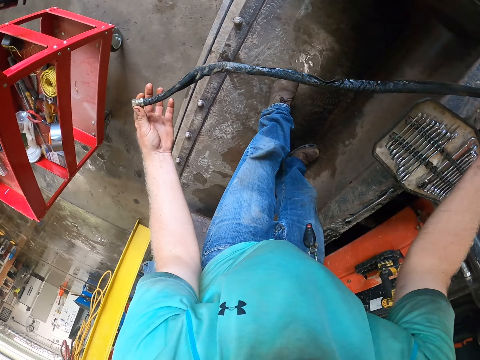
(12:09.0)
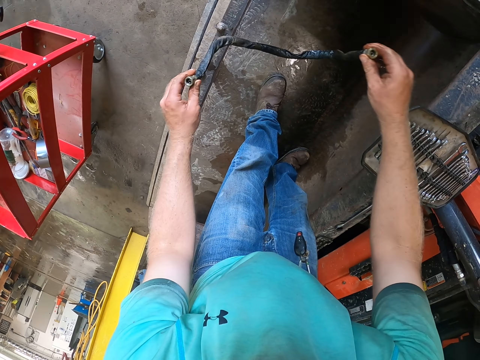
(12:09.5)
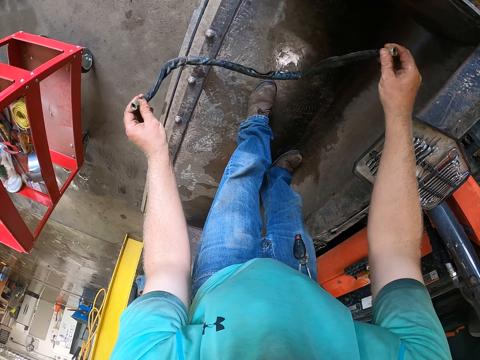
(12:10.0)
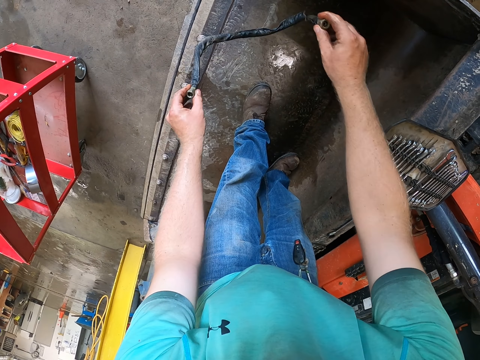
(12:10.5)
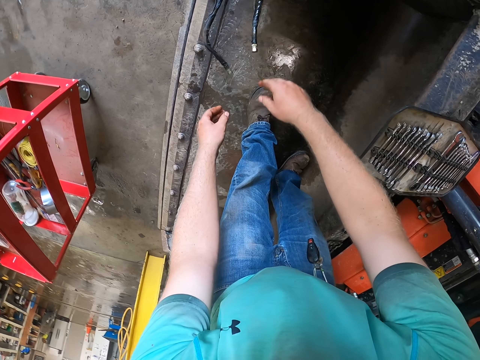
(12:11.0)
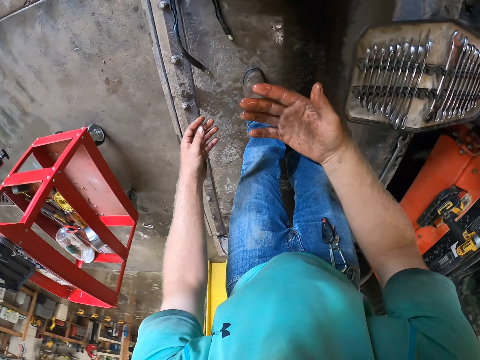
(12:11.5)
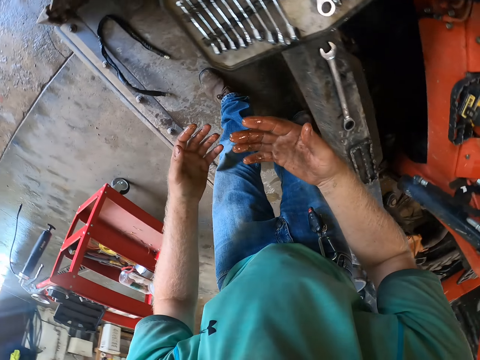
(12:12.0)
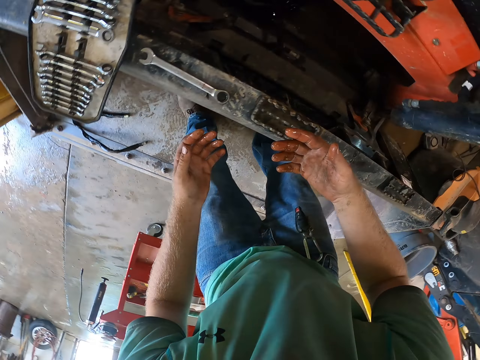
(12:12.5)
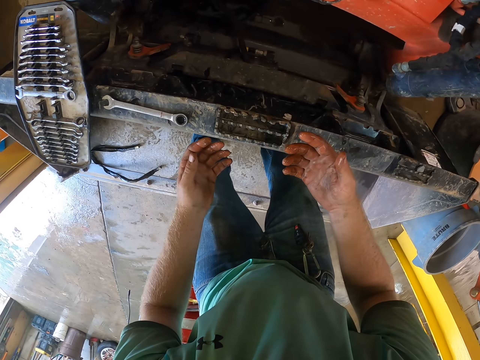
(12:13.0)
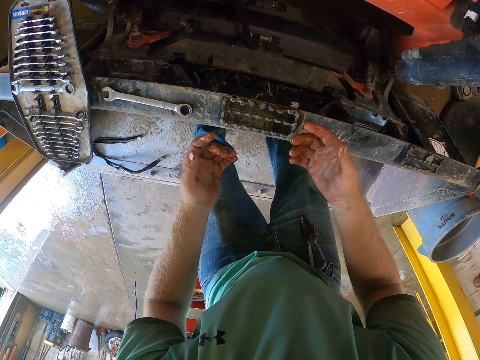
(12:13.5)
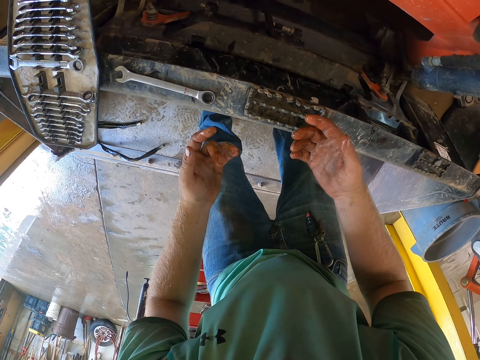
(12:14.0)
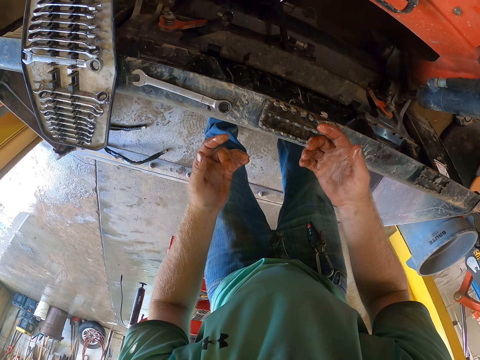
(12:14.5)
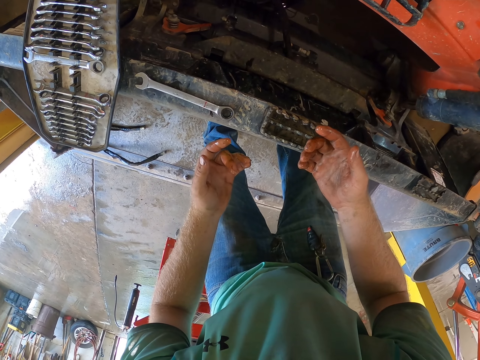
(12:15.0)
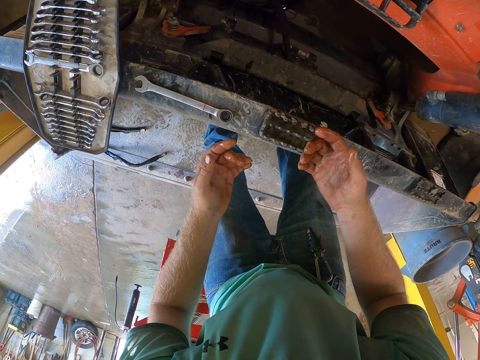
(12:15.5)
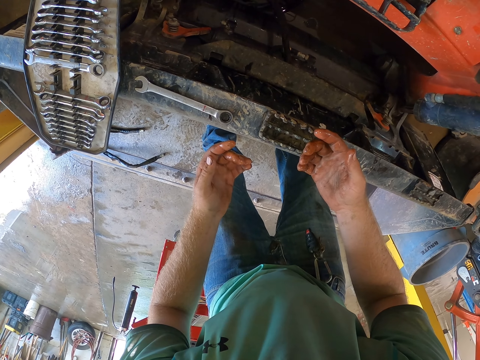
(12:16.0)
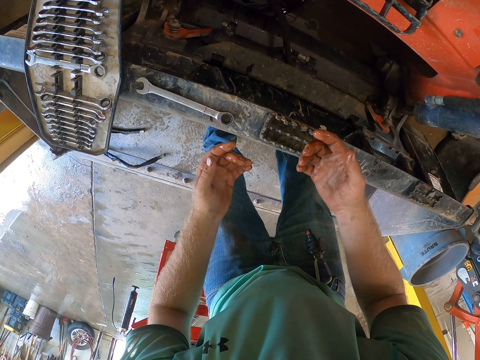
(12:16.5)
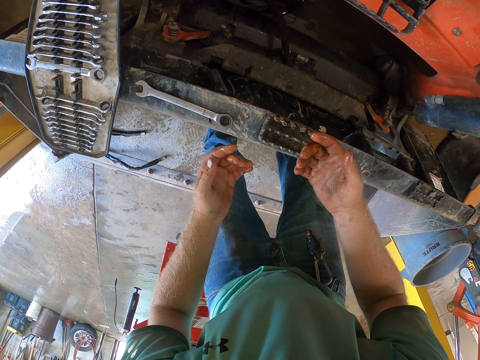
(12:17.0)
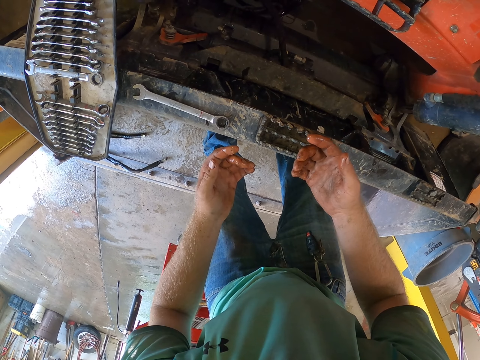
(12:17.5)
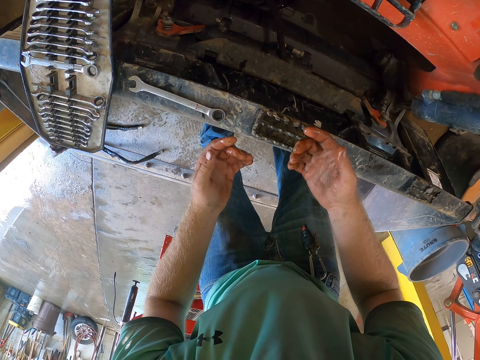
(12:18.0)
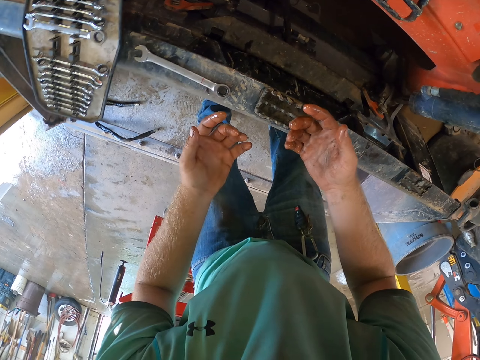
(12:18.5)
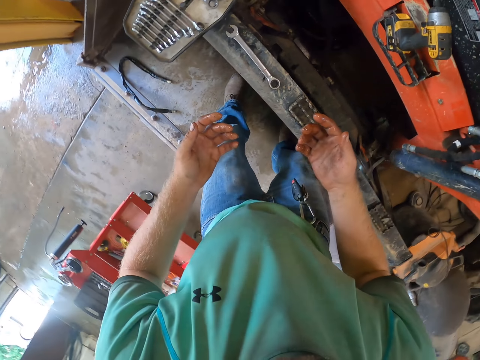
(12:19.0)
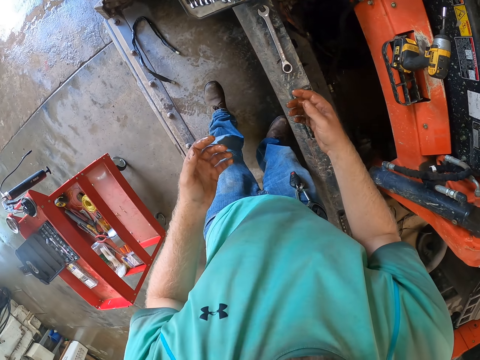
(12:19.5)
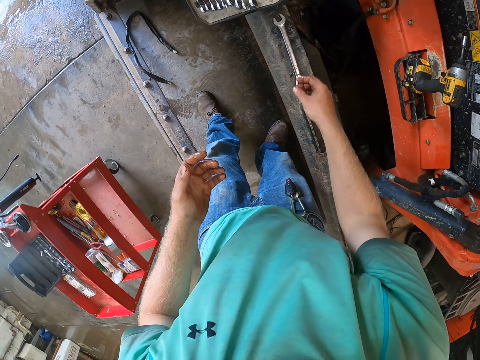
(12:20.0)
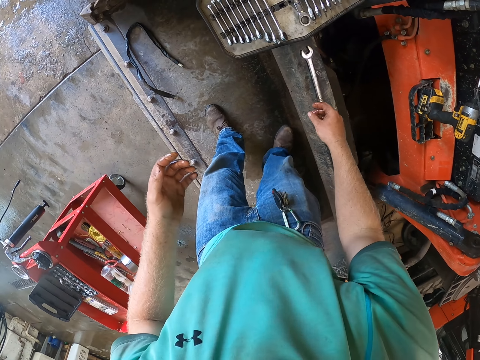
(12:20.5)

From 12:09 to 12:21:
The camera wearer drops the black hose on the ground with his hands. He looks at his hands.

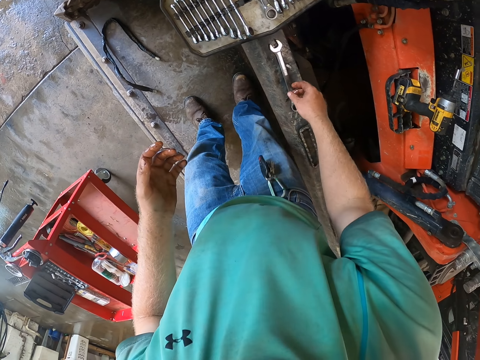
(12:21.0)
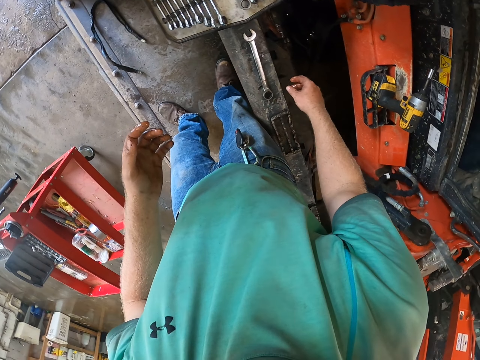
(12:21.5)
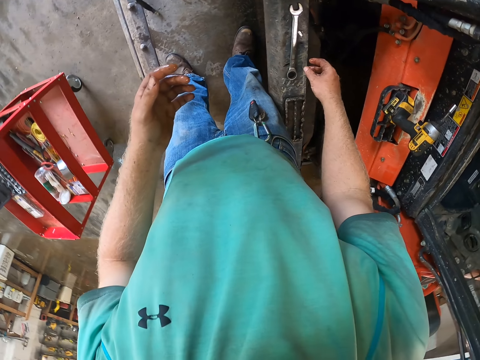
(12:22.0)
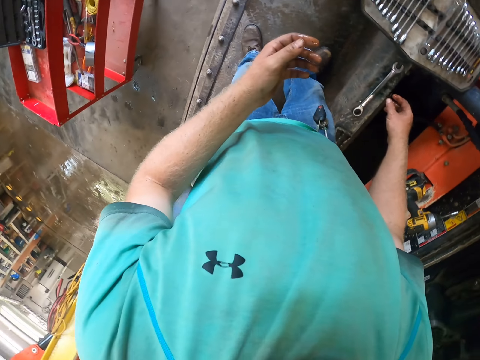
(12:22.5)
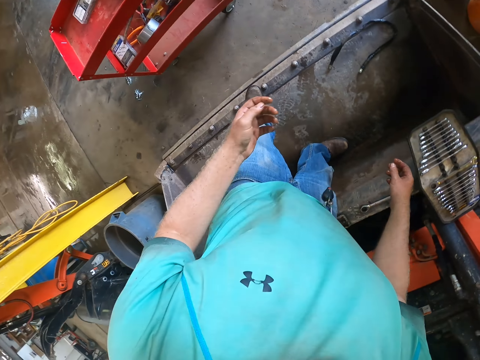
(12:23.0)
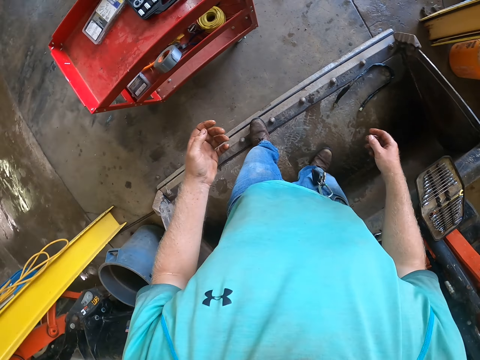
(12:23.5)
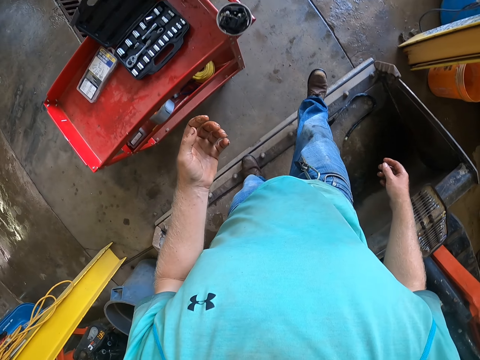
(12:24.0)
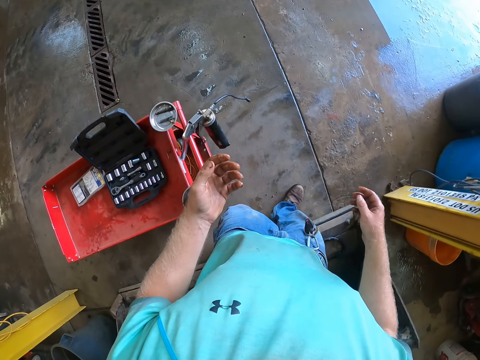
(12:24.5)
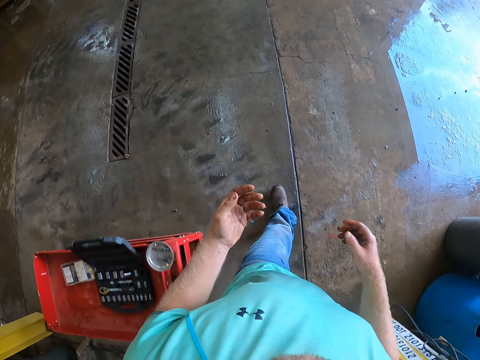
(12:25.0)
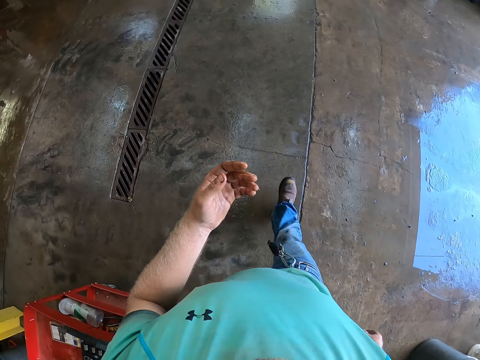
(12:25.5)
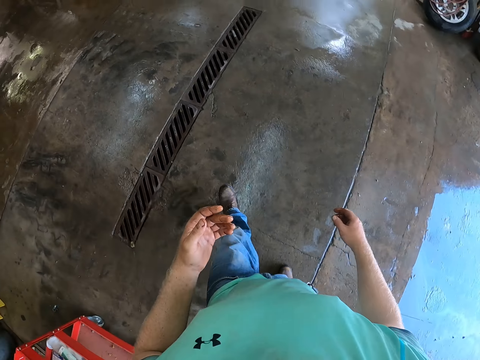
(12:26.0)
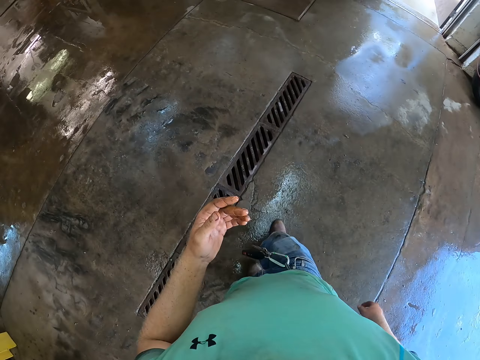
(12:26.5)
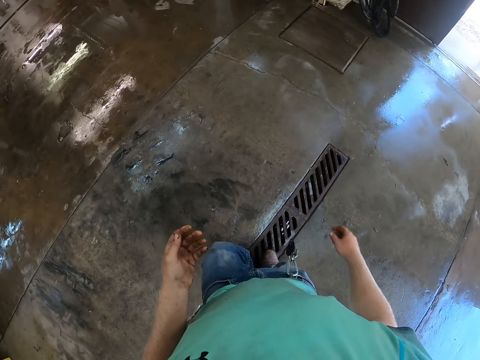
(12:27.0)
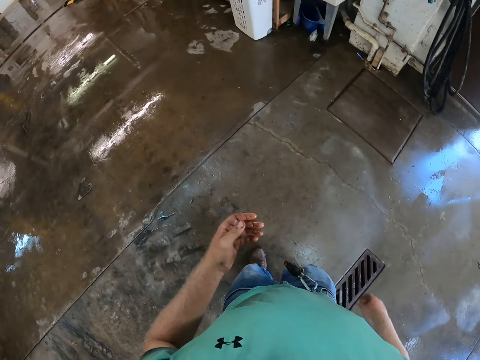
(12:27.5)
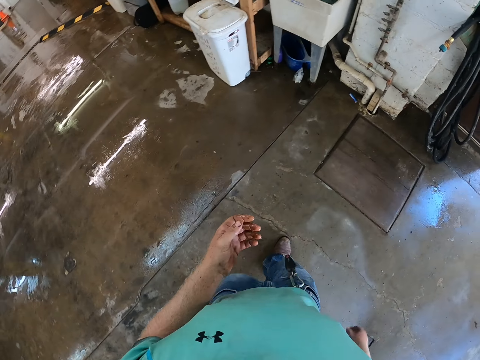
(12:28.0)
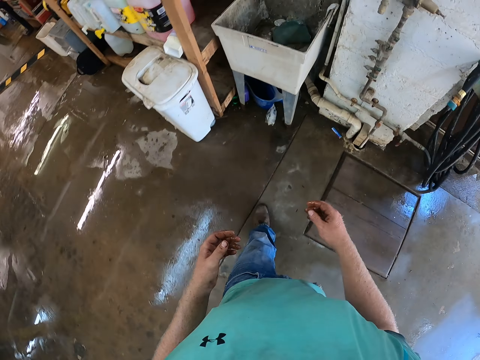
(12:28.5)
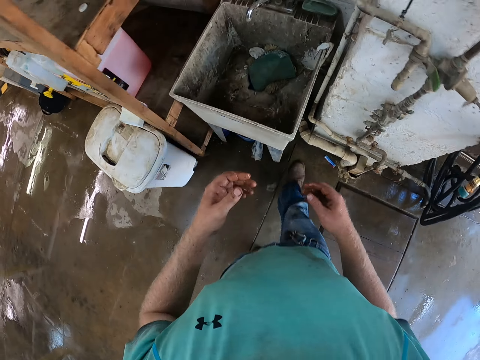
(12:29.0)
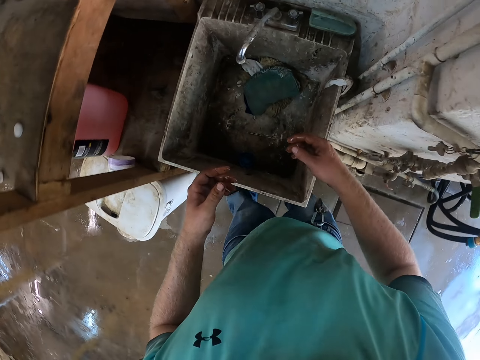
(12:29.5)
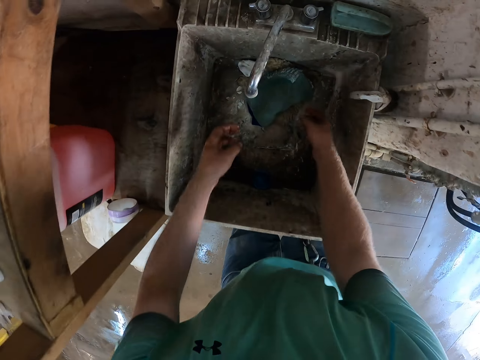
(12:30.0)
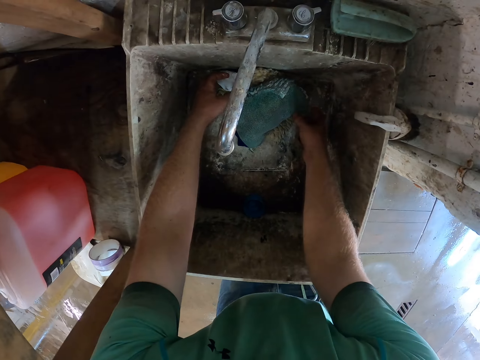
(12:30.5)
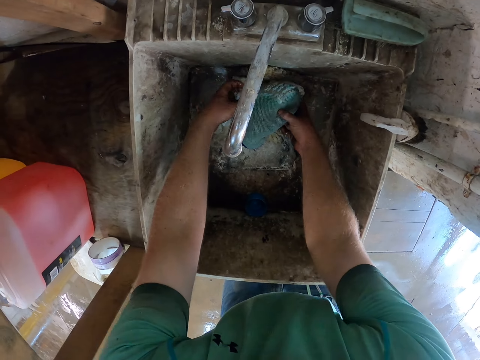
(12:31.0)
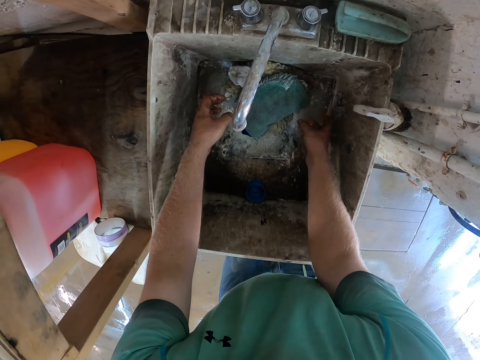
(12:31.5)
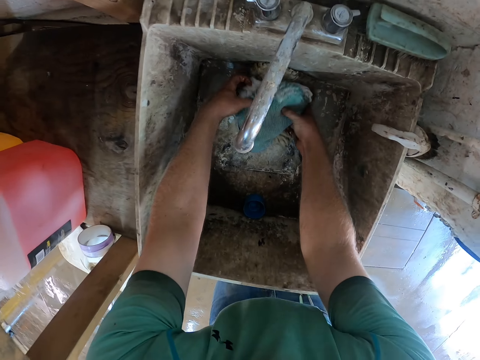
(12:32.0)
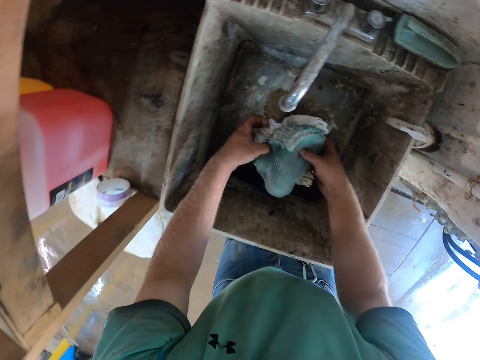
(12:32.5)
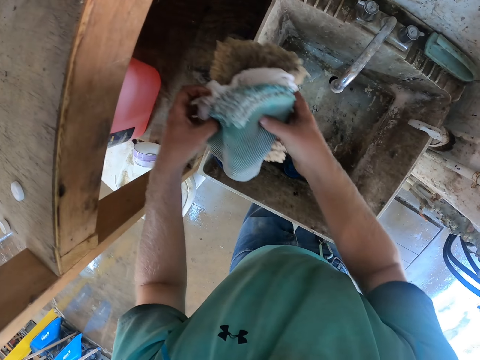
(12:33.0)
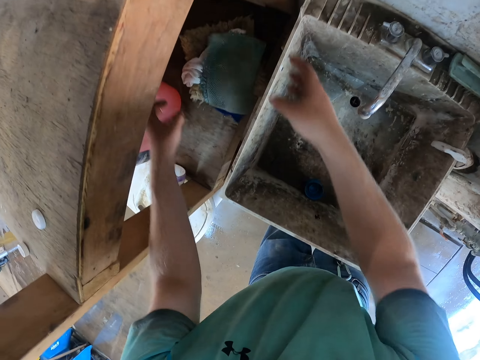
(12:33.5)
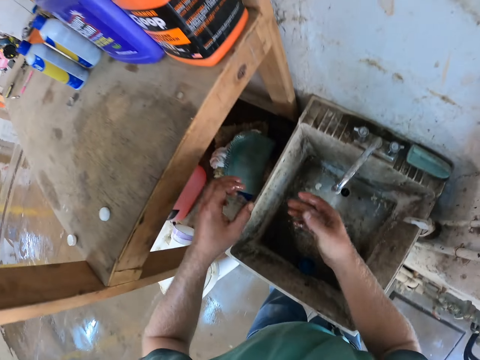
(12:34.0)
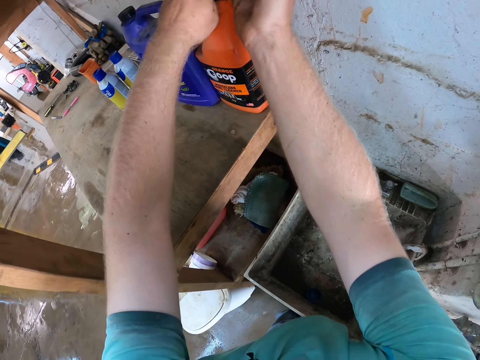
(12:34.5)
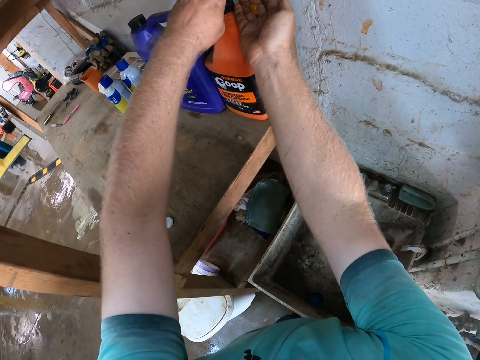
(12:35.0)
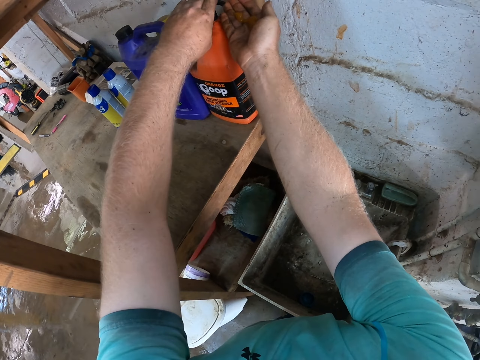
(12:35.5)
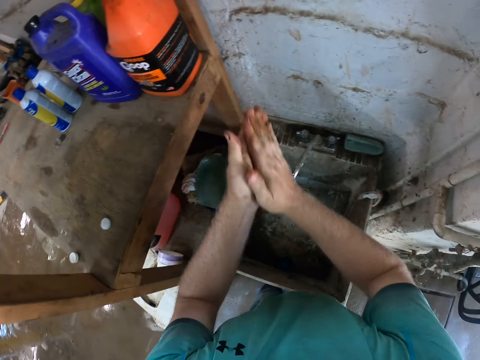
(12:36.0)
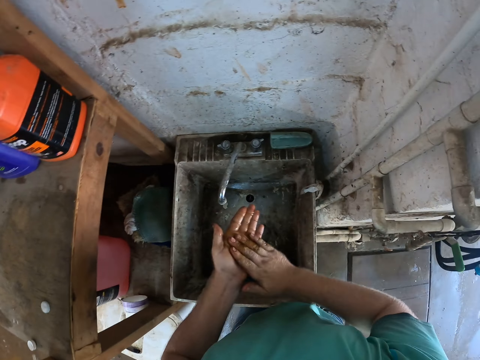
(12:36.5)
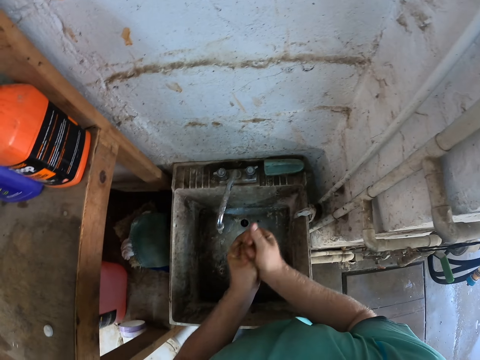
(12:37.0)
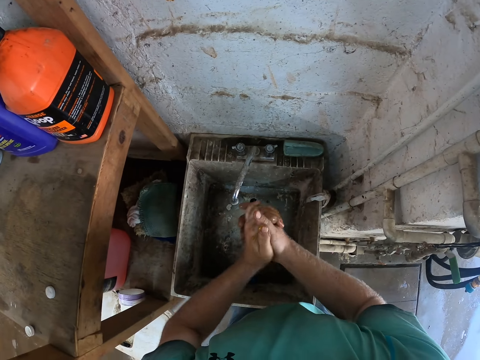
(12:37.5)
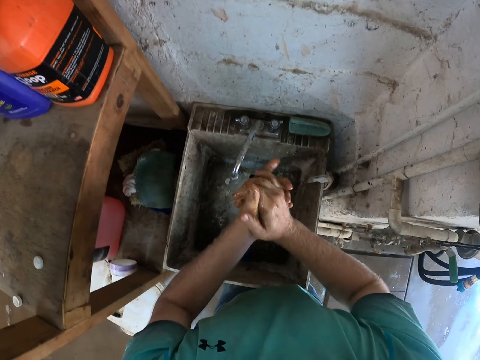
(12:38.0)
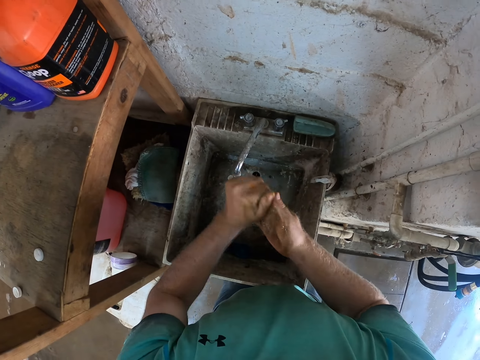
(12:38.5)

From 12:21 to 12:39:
The camera wearer walks towards a sink in the garage. He touches some napkins in the sink with his hands. He picks up the napkins in the sink with his hands. He drops the napkins on a storage rack with his hands. He dispenses soap from a bottle on his right hand with his left hand. He rubs his hands with soap.
